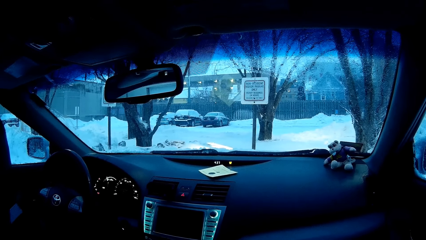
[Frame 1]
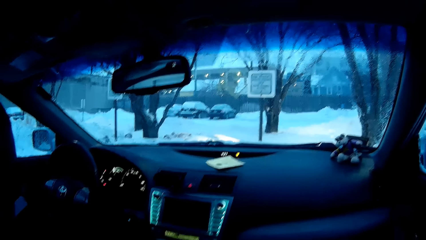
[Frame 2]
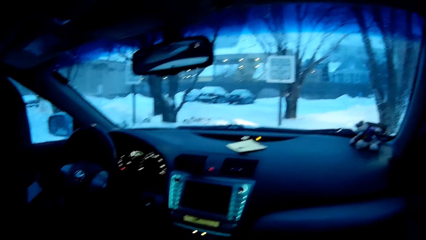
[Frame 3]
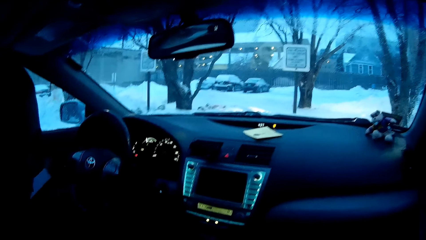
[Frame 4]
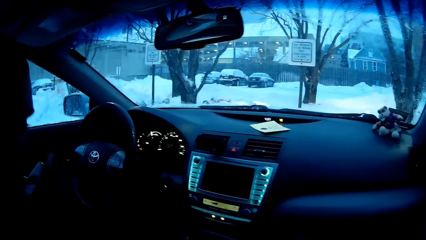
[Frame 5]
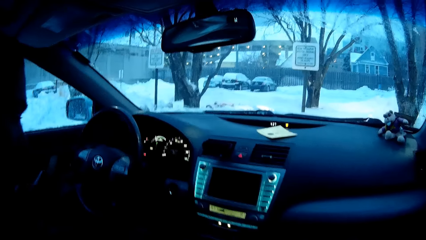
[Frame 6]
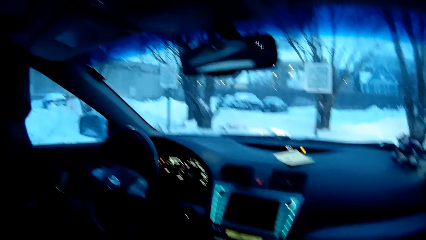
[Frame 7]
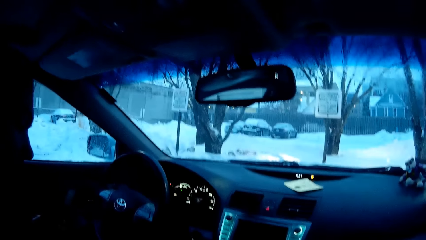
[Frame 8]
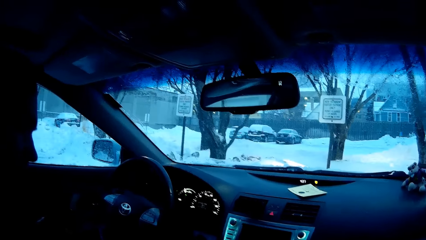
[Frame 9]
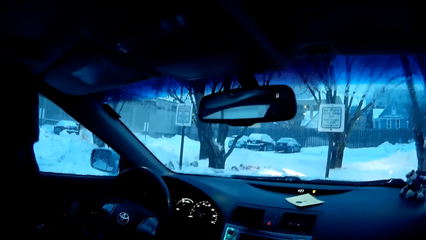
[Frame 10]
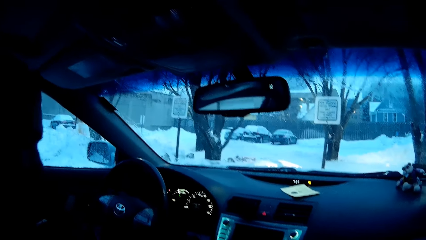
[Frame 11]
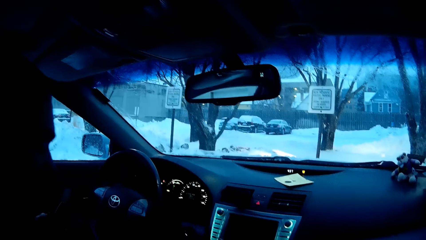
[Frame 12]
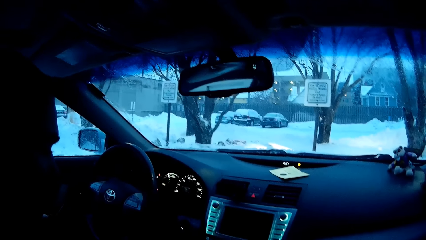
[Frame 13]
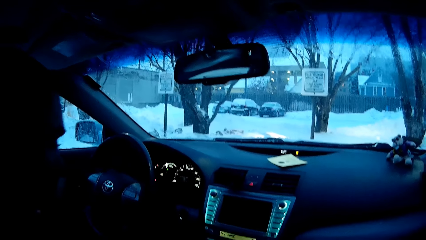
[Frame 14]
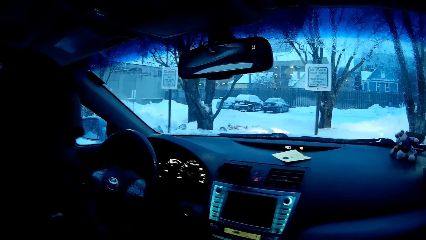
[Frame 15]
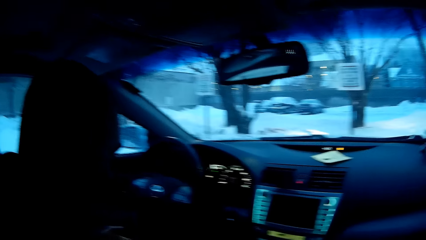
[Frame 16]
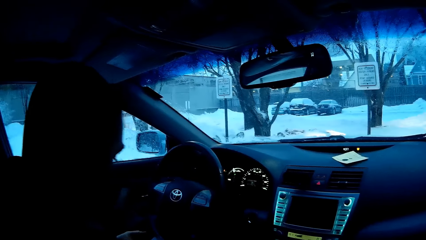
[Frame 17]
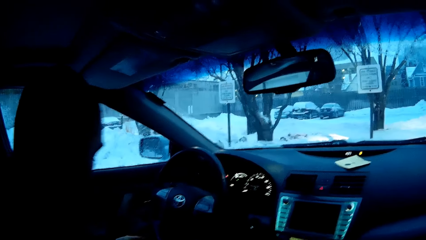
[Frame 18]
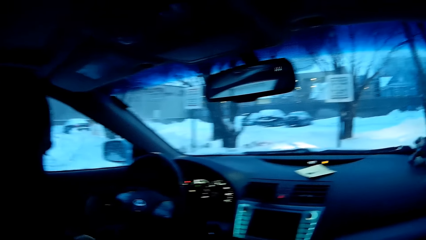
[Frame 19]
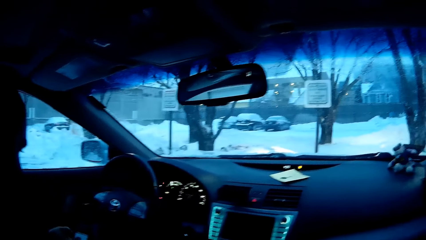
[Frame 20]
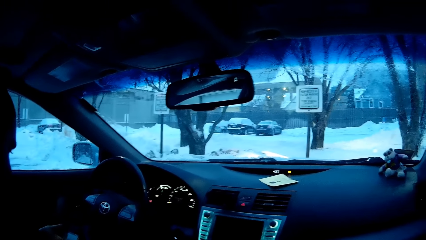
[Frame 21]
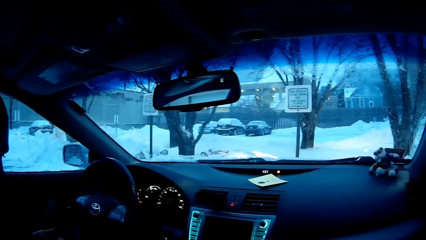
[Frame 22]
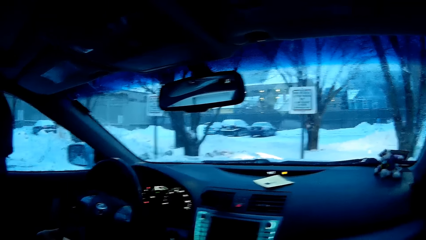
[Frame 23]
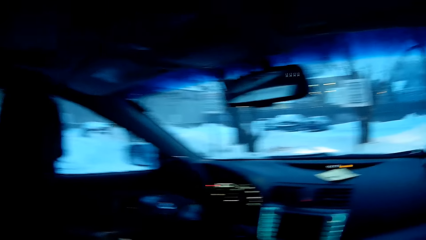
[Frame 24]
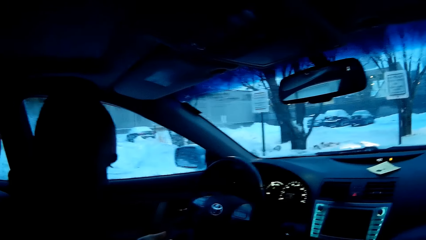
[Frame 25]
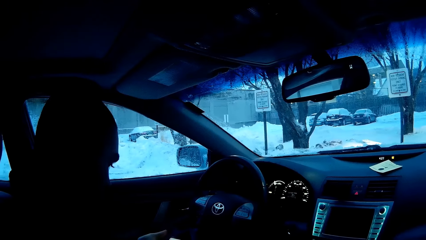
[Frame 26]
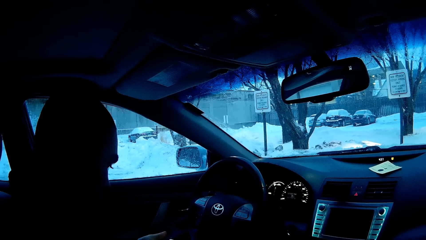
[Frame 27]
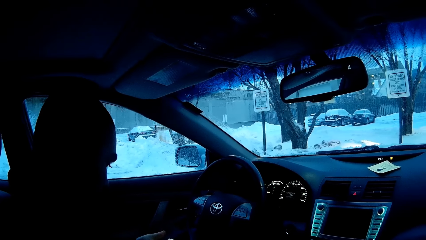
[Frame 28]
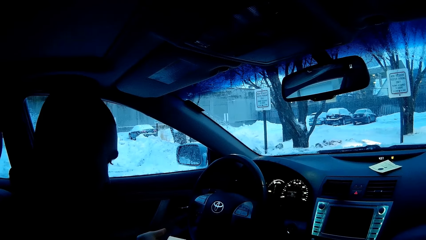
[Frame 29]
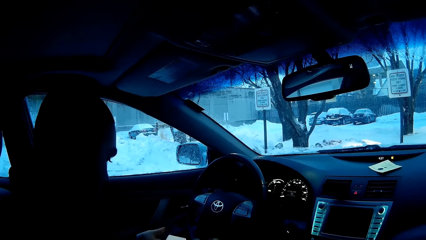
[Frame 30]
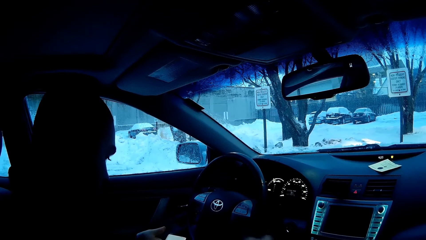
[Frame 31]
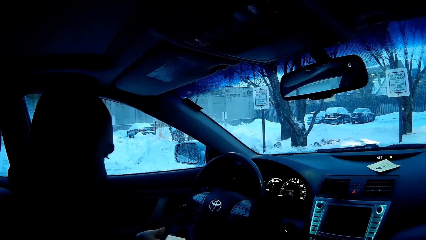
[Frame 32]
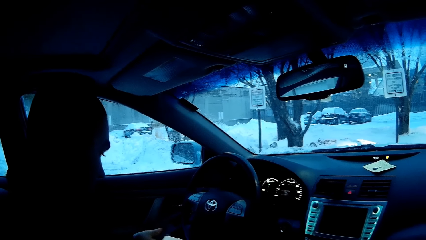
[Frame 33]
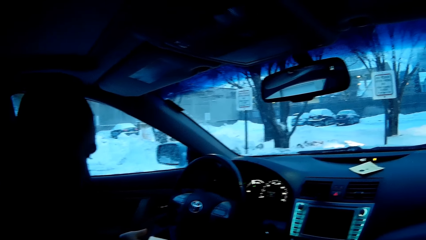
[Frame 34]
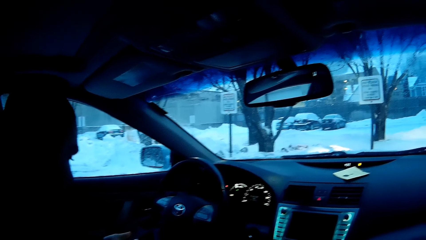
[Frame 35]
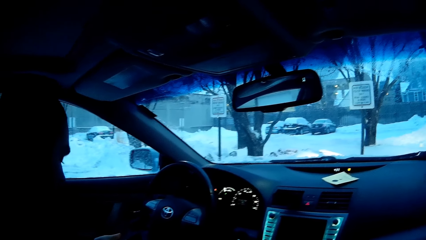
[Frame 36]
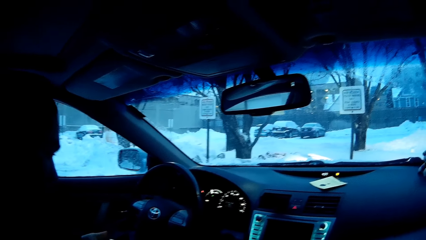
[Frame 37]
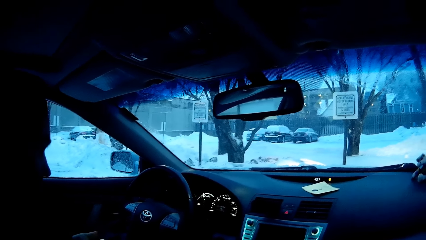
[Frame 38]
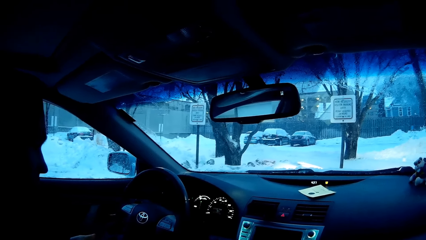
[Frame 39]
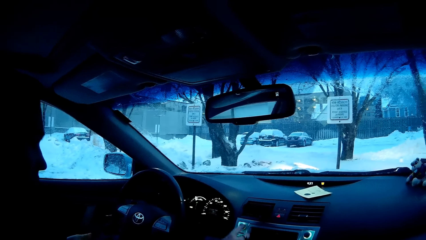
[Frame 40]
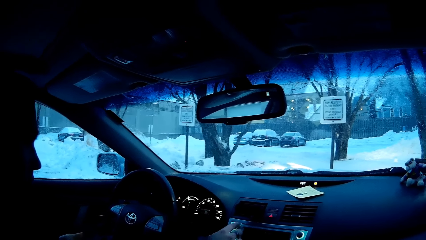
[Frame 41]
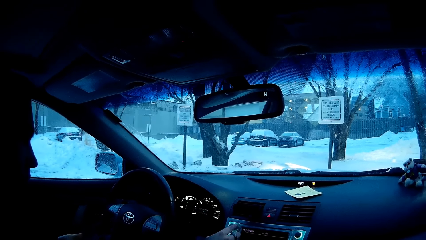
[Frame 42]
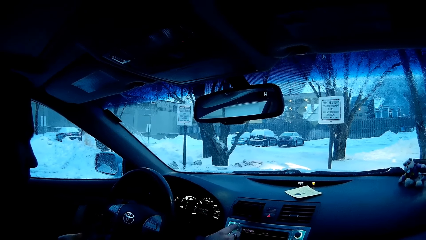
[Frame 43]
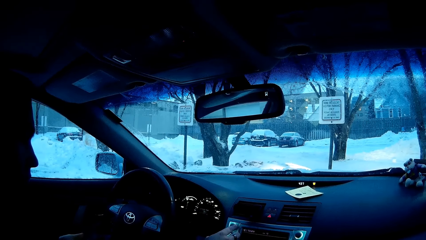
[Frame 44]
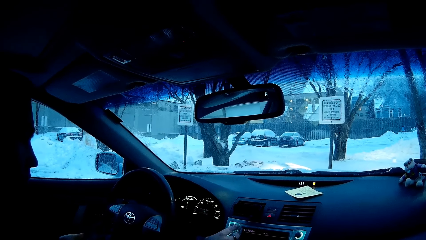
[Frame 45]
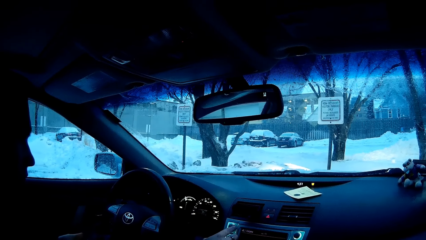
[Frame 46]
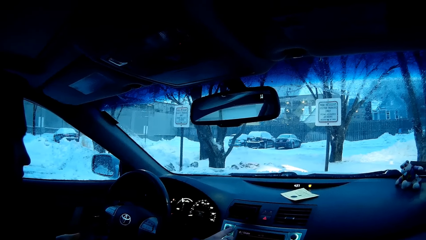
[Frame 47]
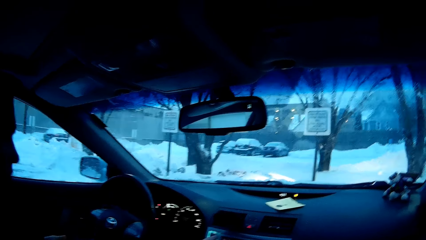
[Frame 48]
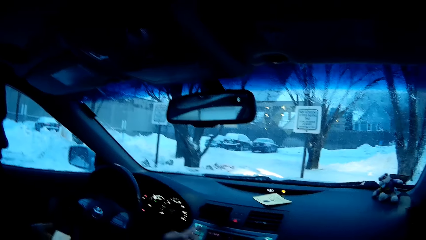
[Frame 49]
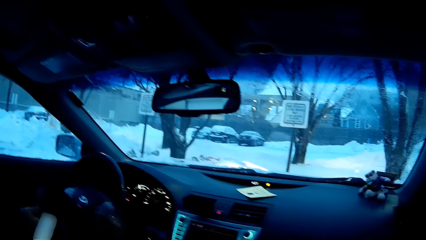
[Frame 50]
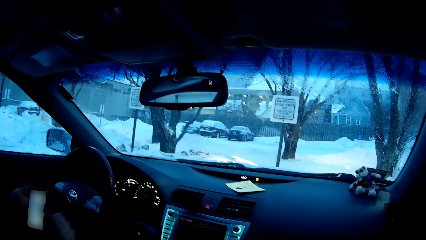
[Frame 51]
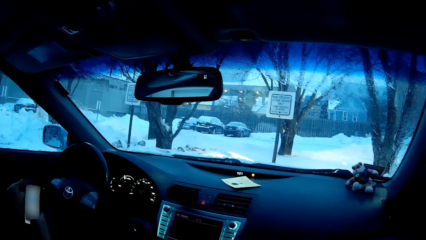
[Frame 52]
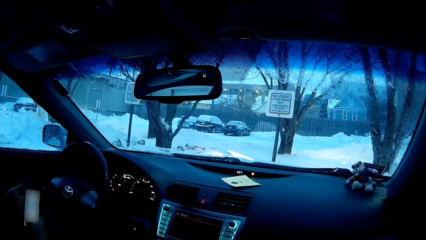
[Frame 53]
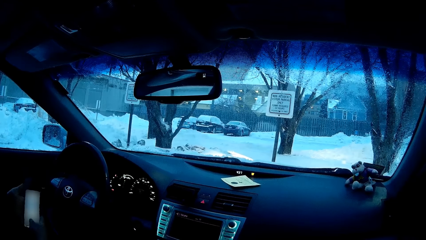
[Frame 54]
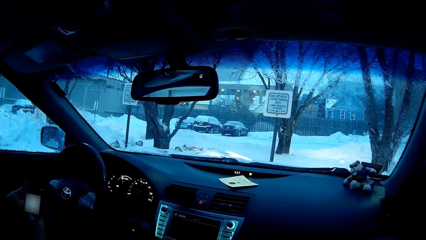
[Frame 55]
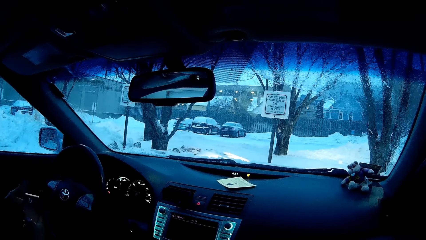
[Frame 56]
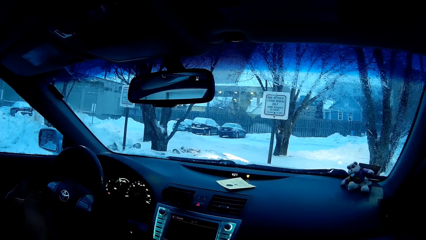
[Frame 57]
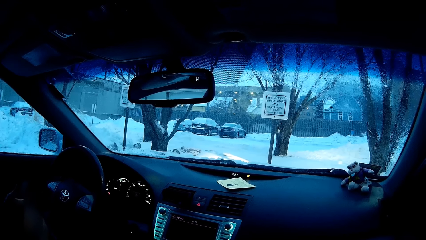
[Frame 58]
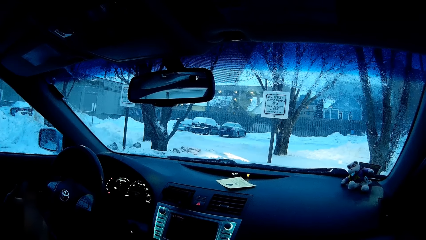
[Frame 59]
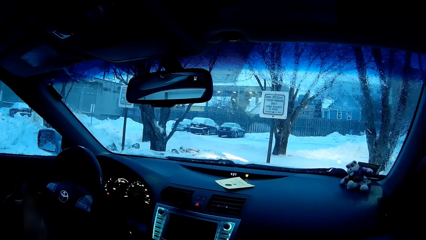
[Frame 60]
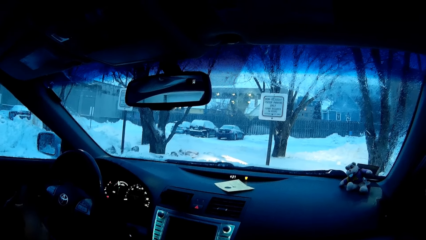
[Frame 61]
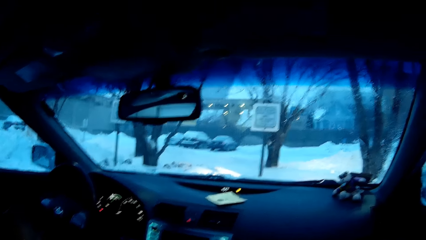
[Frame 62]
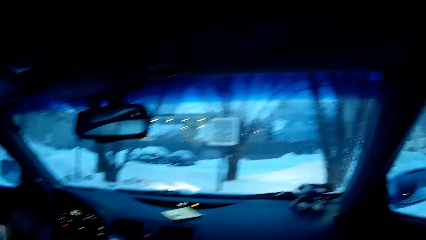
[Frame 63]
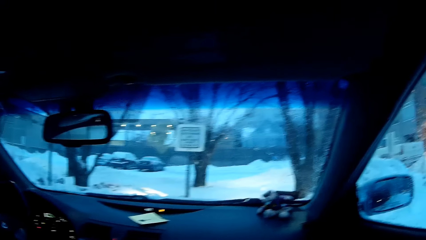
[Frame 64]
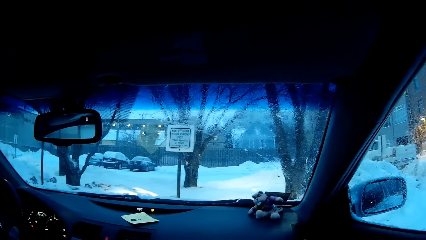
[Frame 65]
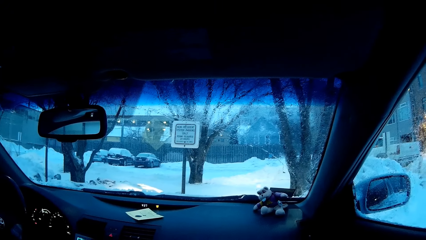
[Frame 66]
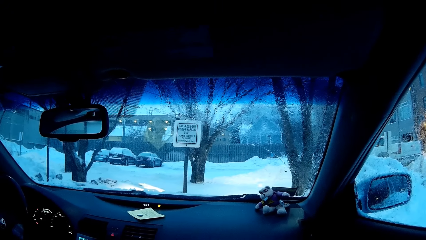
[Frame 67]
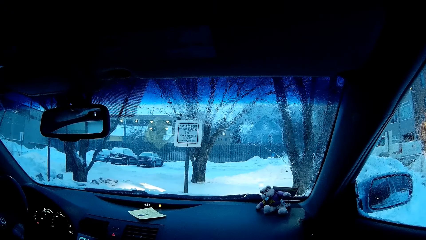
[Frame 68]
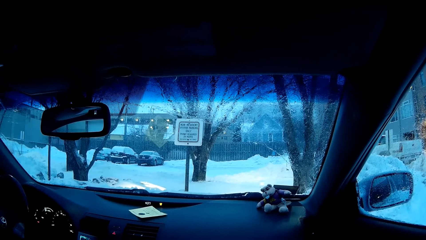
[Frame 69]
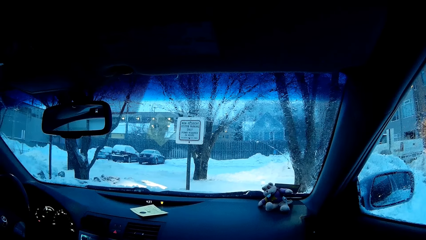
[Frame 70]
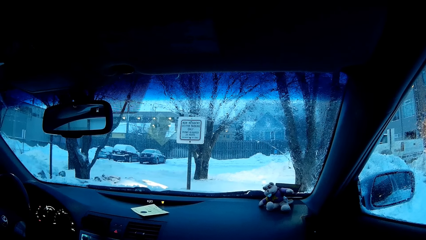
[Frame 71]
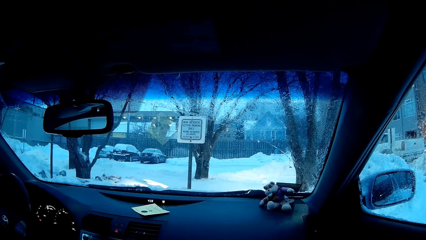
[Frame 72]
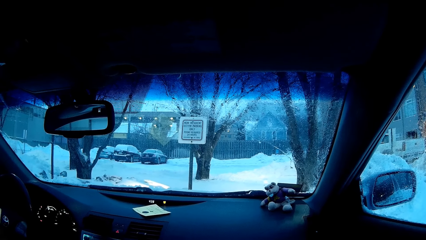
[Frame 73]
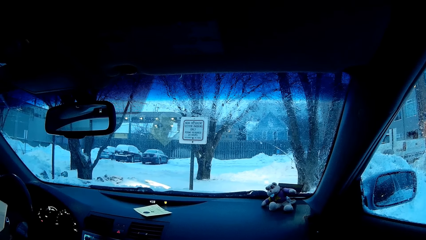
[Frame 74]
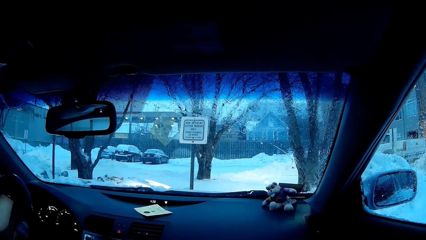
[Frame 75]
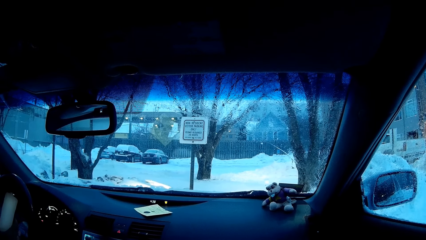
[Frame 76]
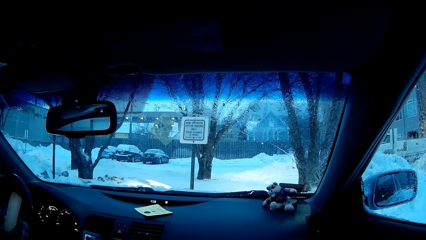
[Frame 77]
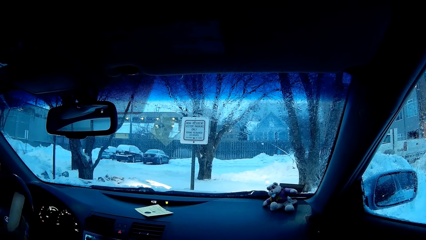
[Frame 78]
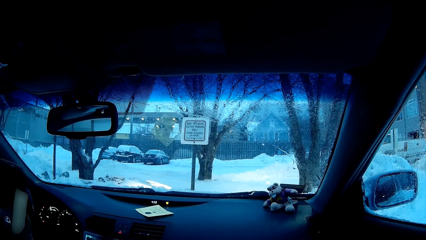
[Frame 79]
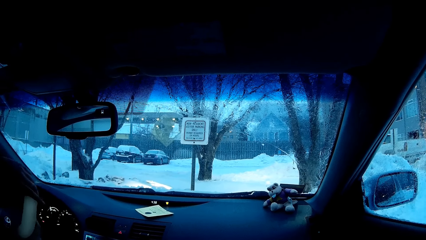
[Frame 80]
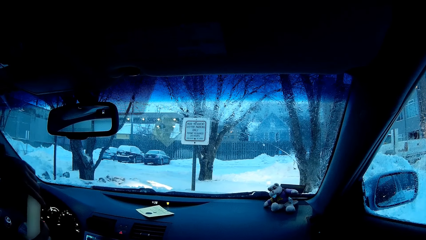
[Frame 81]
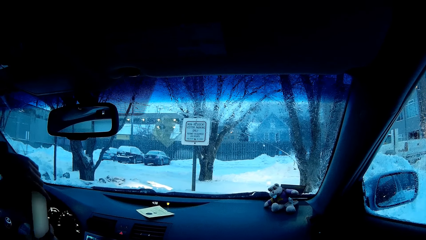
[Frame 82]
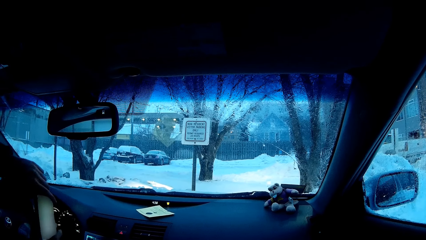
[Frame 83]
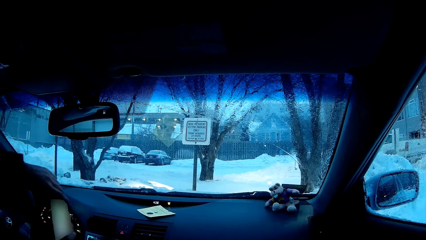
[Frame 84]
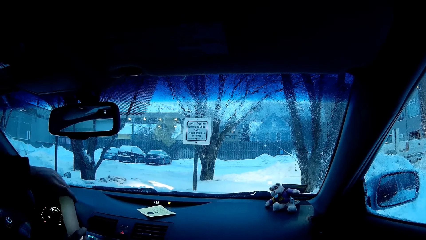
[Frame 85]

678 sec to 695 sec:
A man picks up a phone and scrolls the phone. The man touches the radio and scrolls the phone. The camera wearer looks around.
